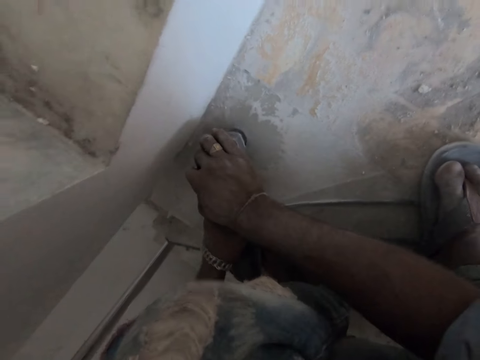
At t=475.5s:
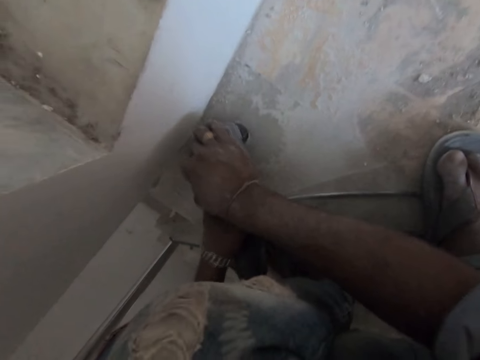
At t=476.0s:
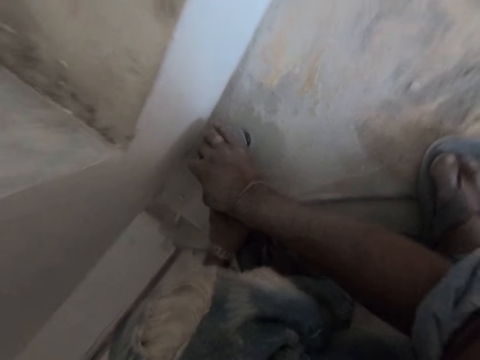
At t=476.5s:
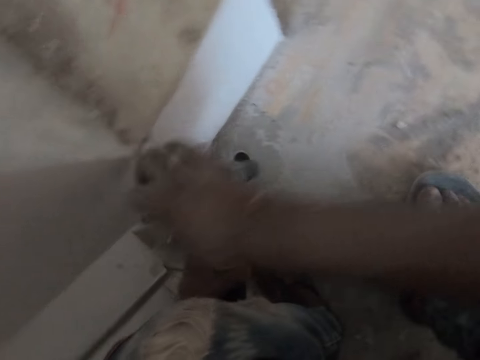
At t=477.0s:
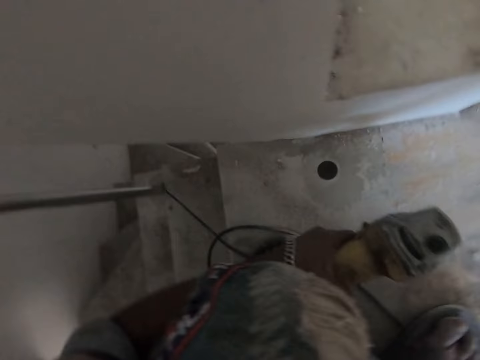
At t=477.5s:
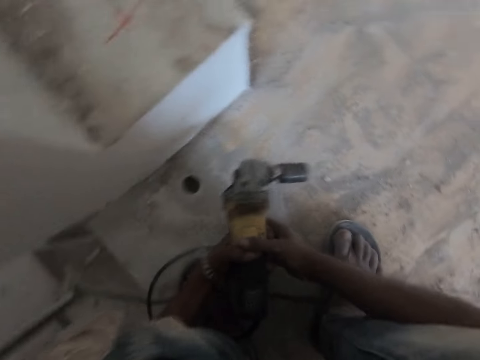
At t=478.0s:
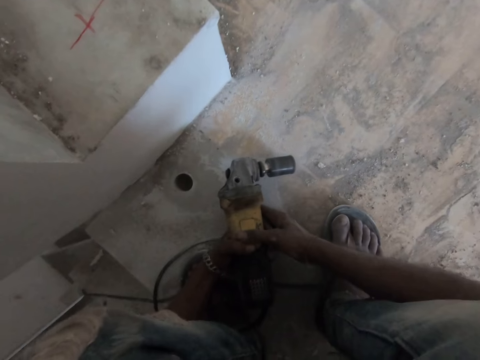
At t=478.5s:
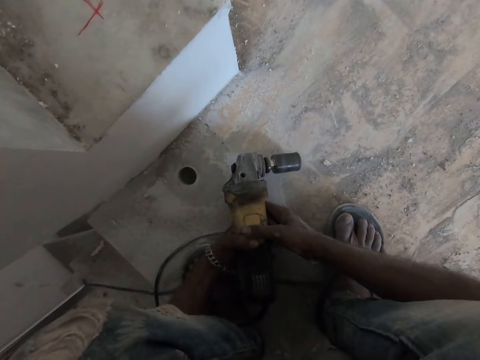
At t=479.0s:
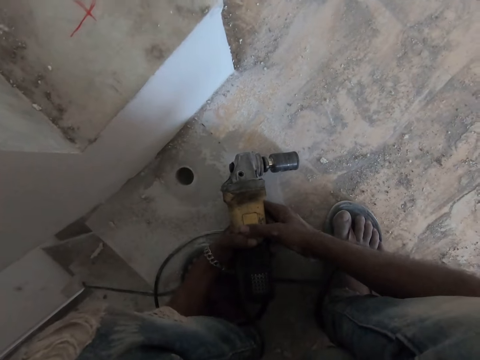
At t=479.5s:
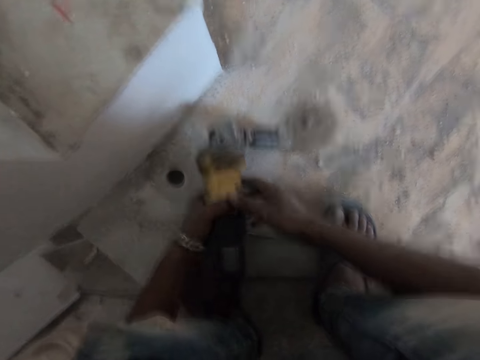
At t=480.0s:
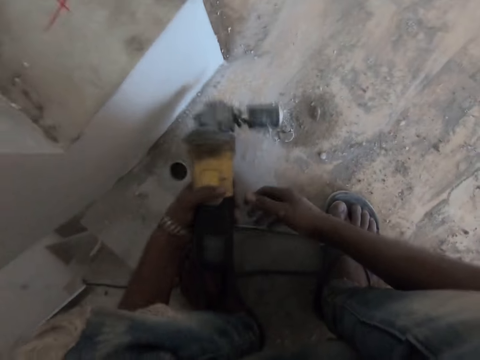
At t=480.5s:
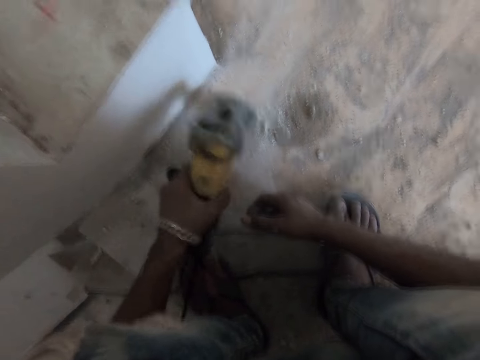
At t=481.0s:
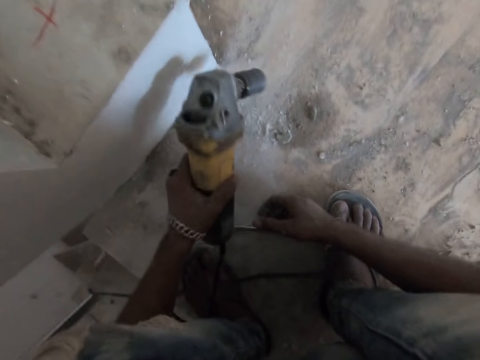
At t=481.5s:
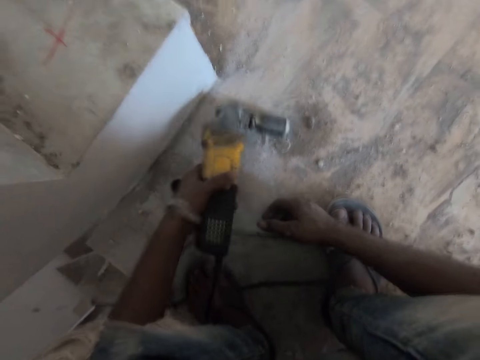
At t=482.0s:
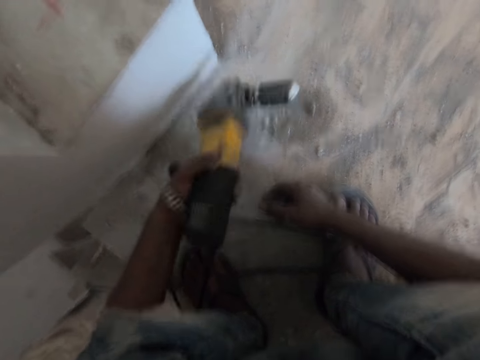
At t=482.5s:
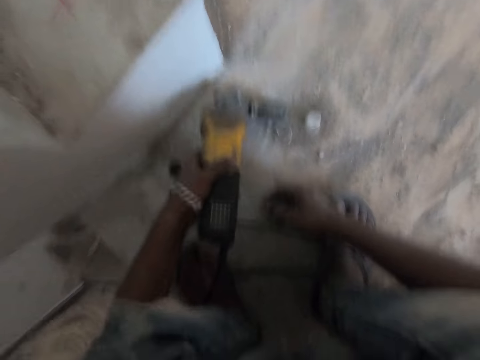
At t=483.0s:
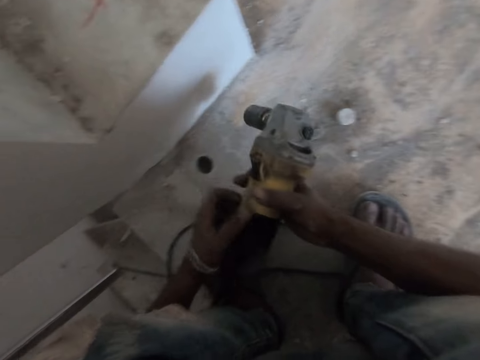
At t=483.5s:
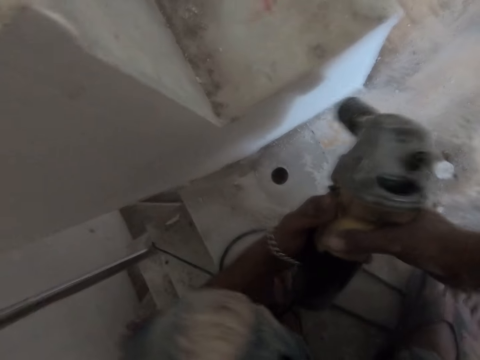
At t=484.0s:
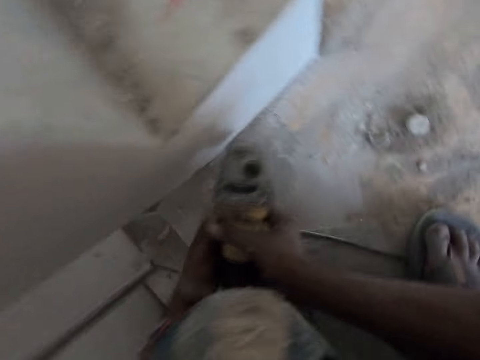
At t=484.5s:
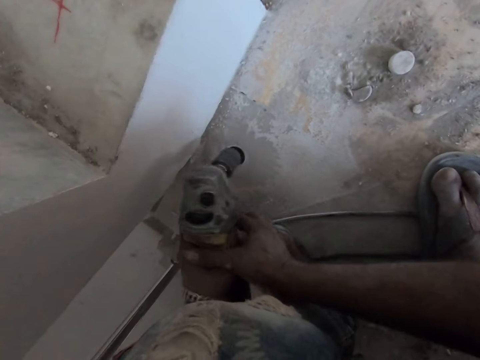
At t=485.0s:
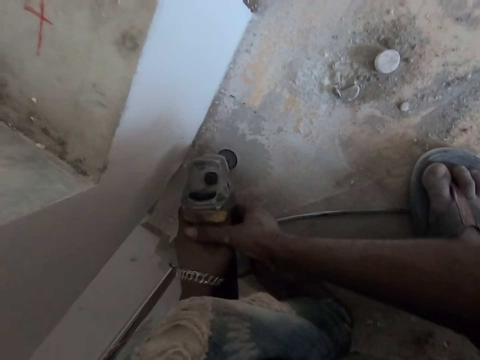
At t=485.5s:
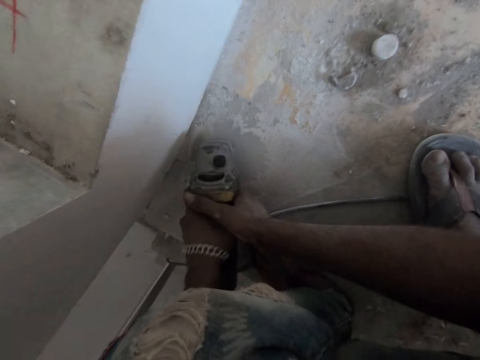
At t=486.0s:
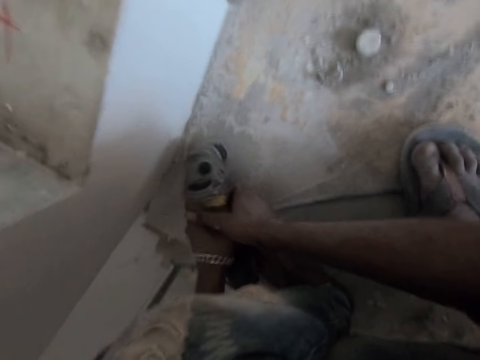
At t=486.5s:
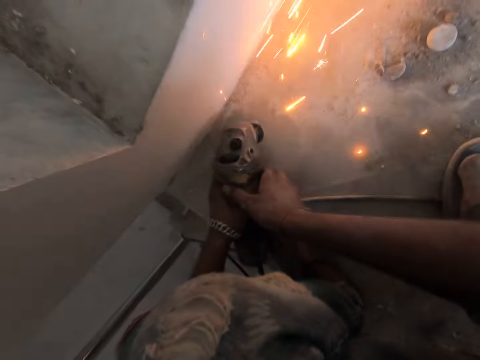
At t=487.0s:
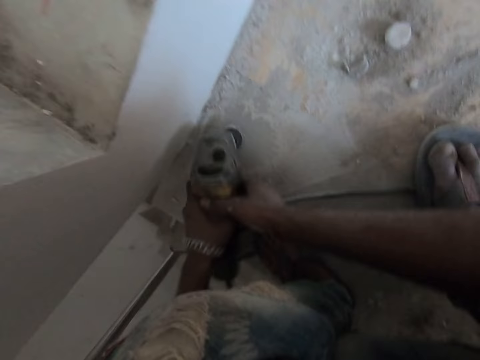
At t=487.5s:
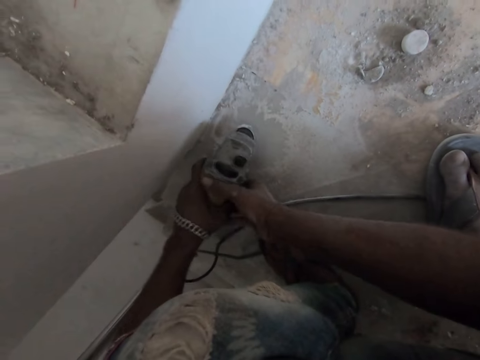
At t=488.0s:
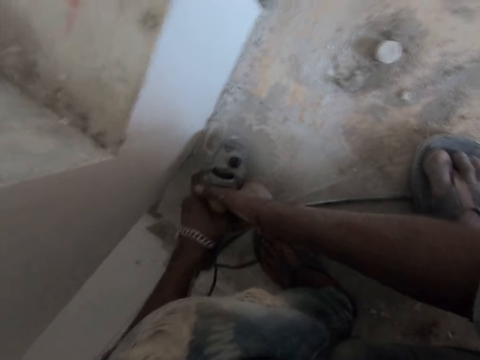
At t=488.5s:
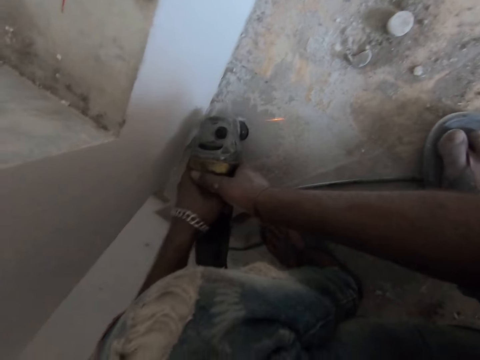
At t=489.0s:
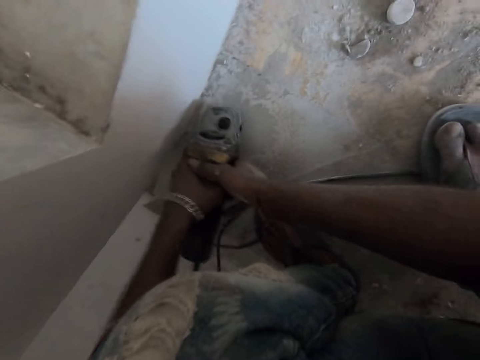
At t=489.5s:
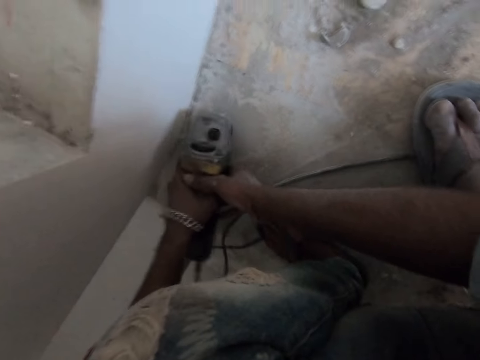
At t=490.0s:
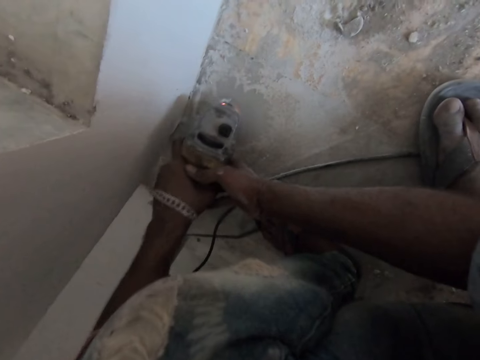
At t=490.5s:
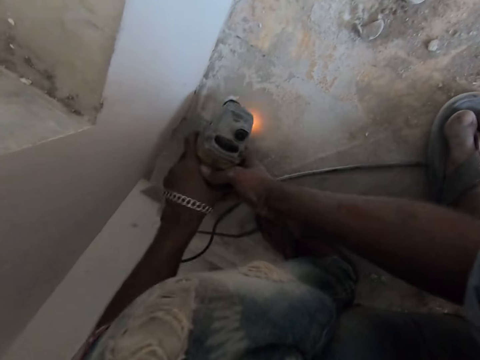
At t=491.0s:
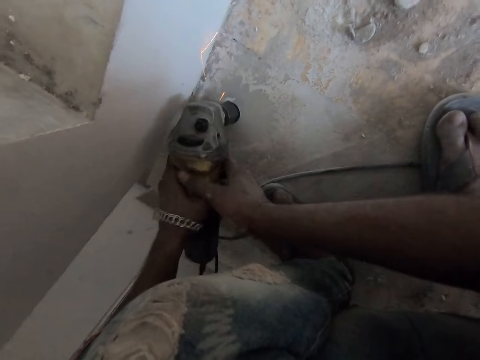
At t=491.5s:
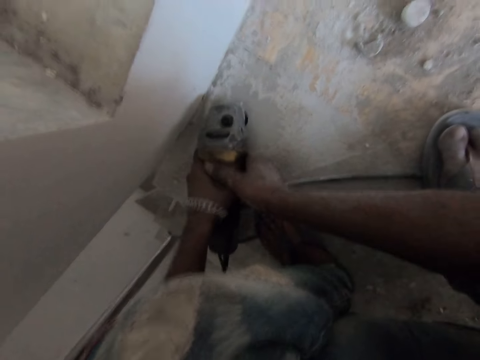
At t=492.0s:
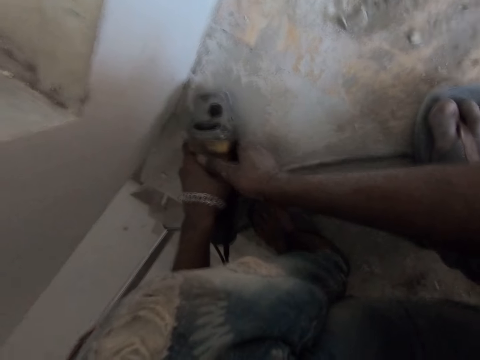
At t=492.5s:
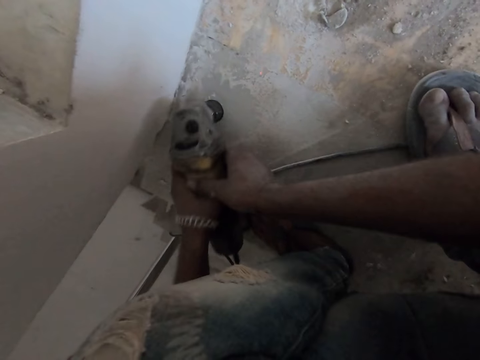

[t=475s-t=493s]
The camera wearer hits the core drill or wrench gun on the cement staircase with his left hand. He holds the core drill with both hands. He switches on the wrench gun with his left hand. He drills a hole into the cement staircase with the core drill in both hands.

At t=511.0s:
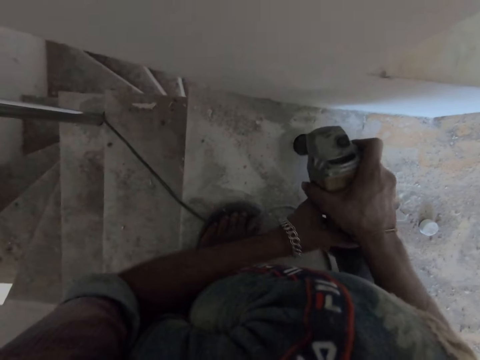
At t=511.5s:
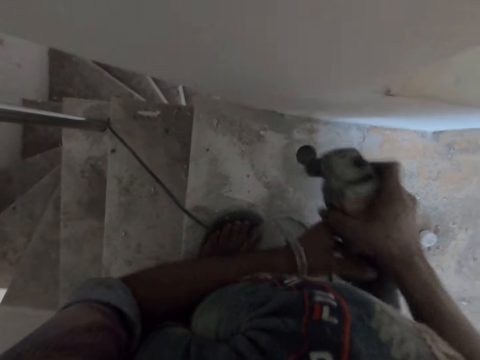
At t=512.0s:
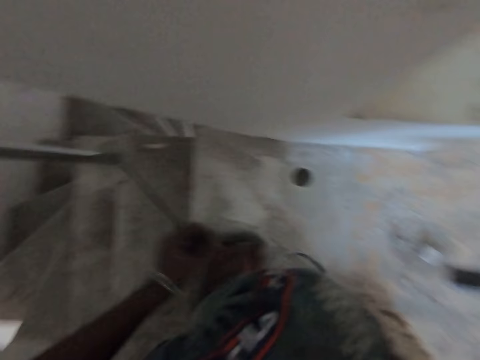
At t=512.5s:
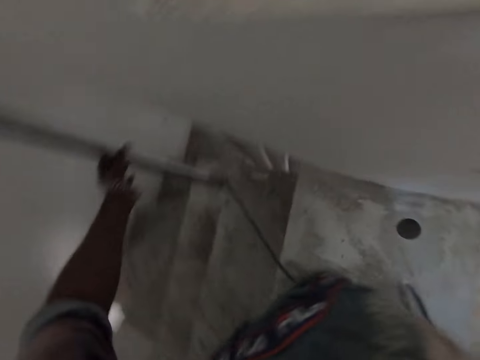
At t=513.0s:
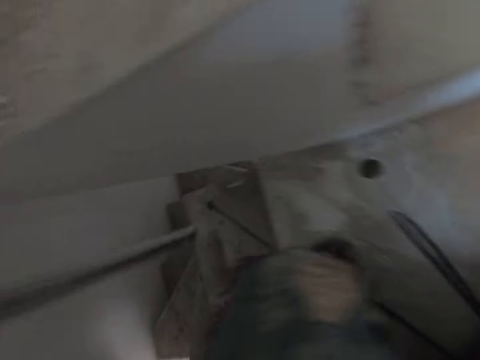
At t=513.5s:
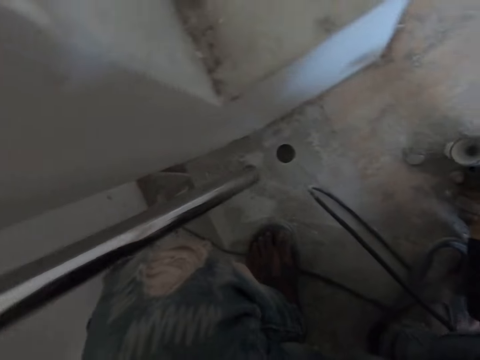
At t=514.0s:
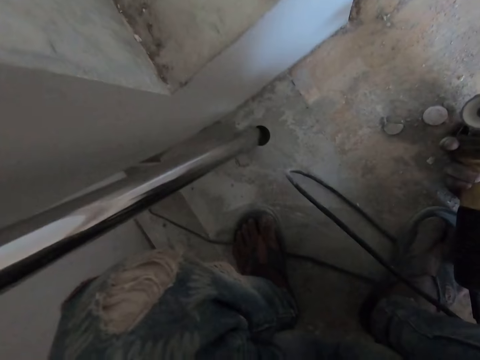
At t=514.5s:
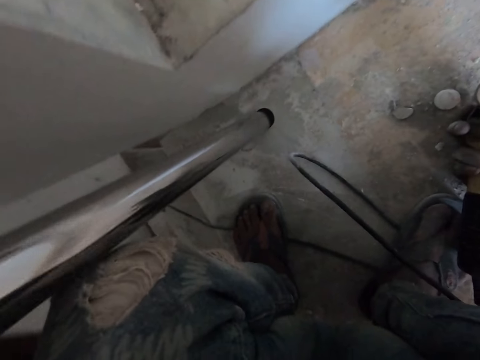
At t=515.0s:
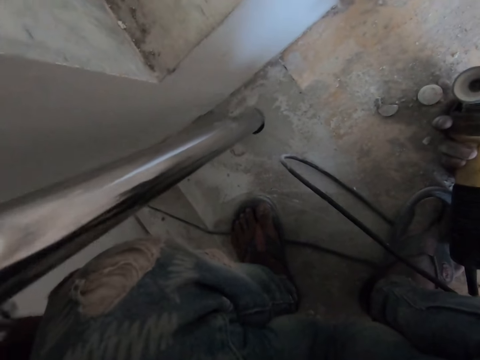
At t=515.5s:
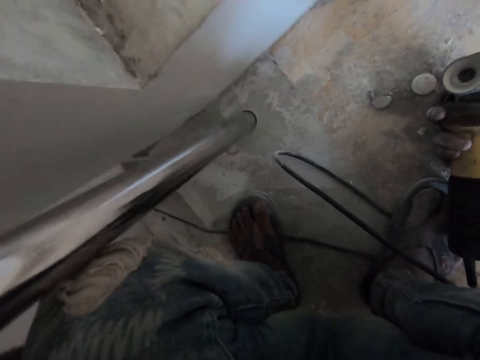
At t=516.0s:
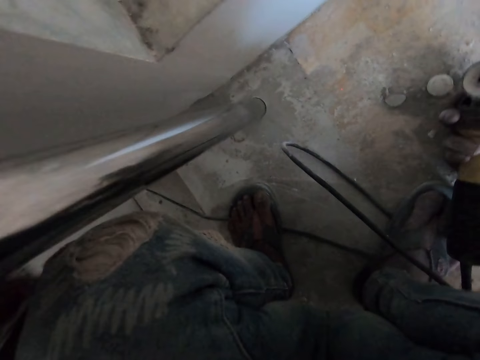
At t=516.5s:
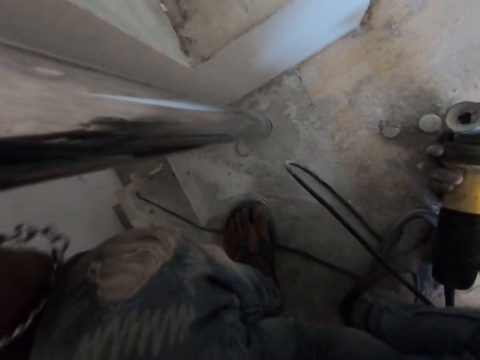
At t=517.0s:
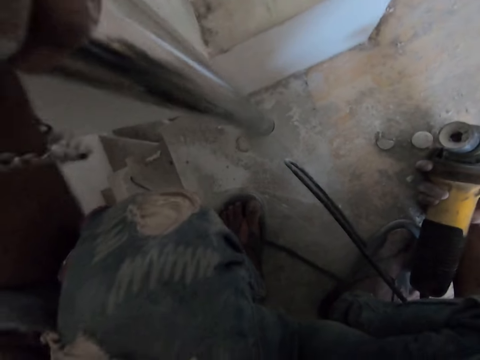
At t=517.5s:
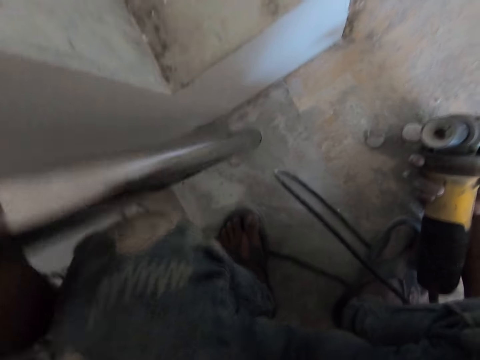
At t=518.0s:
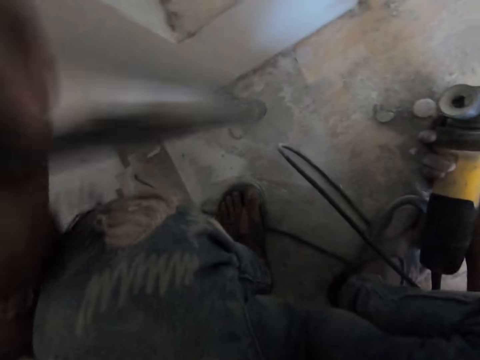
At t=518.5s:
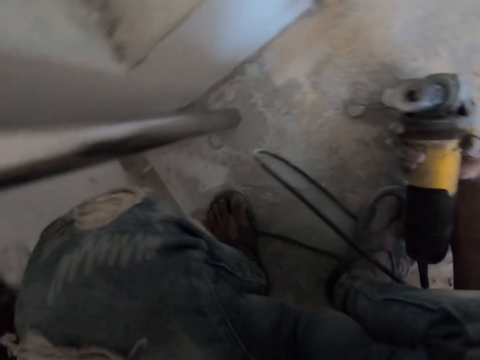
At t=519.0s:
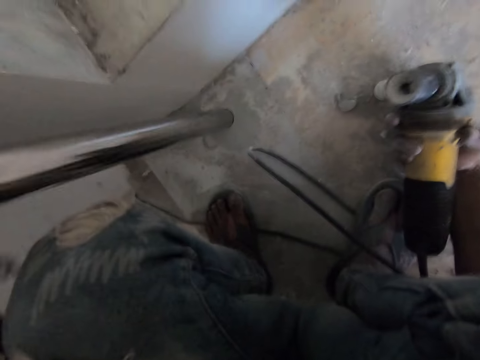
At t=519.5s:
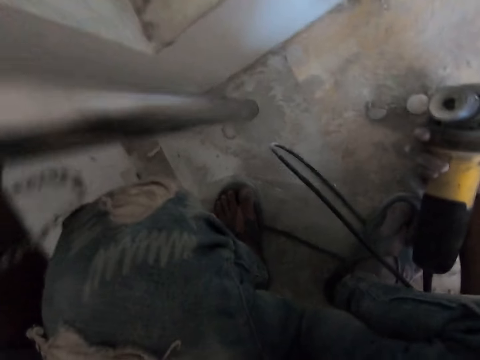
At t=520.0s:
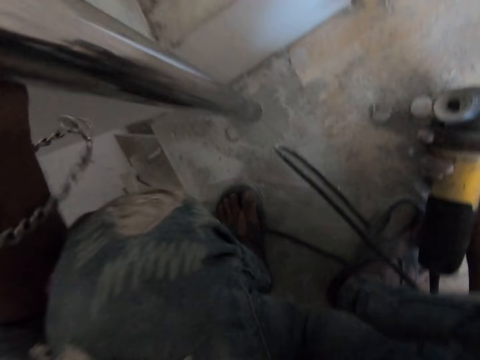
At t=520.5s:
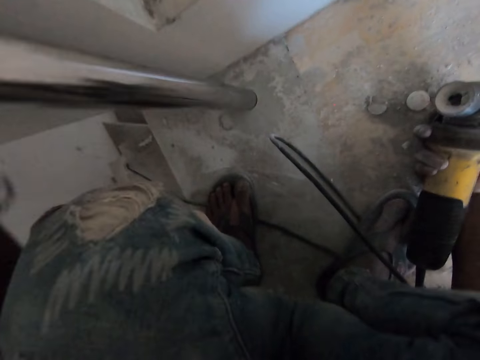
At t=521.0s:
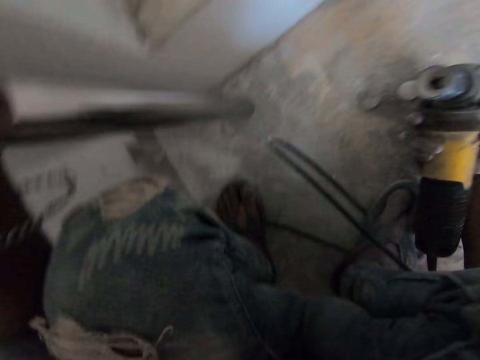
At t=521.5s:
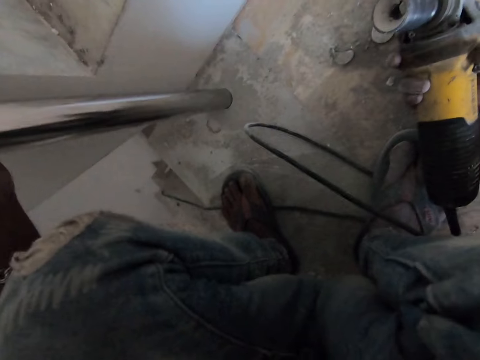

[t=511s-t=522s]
The camera wearer pulls the metal rod from the cement staircase with his left hand. He holds the metal rod with his left hand. He places the metal rod in the cement staircase with his left hand.
